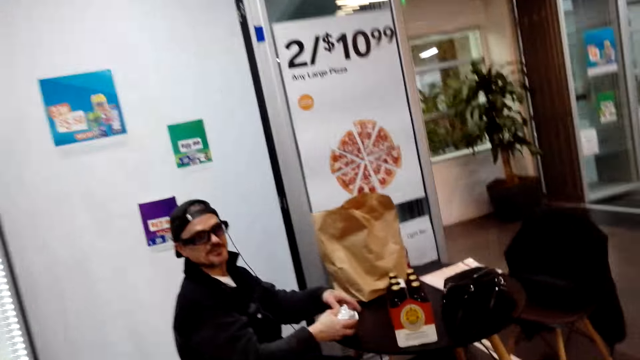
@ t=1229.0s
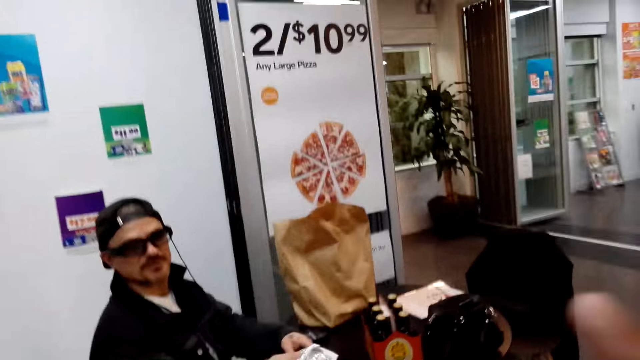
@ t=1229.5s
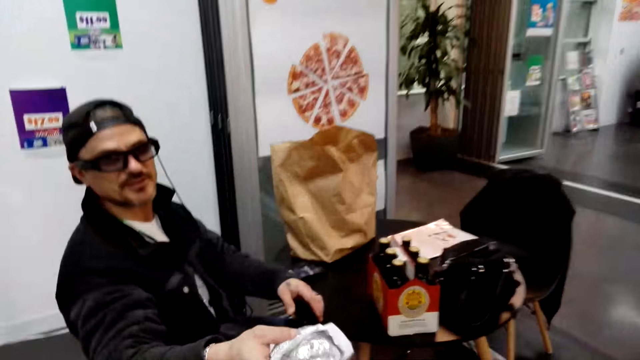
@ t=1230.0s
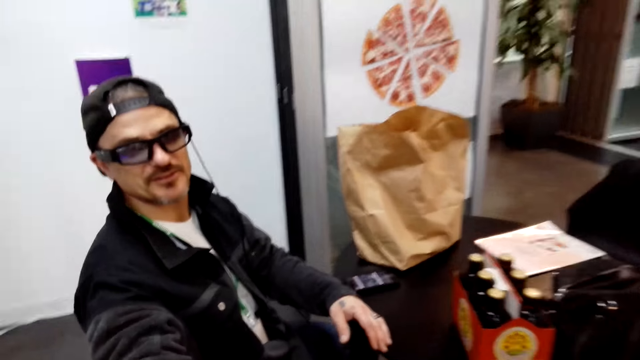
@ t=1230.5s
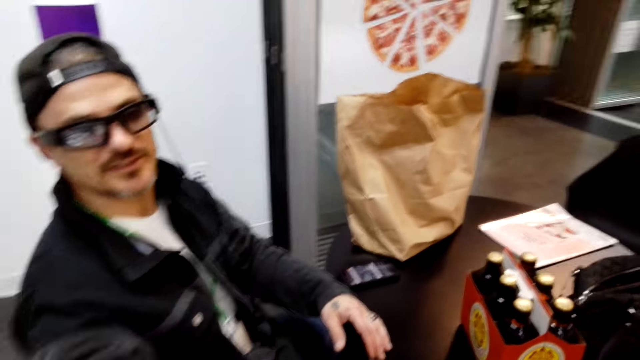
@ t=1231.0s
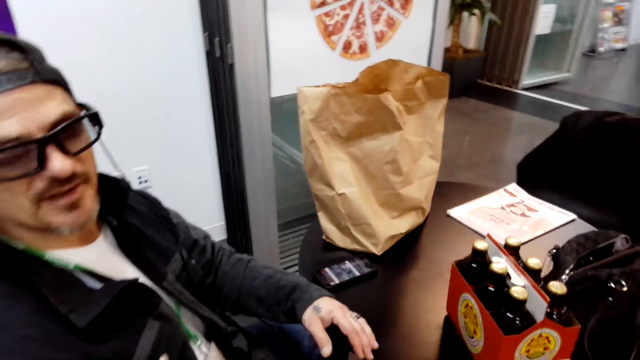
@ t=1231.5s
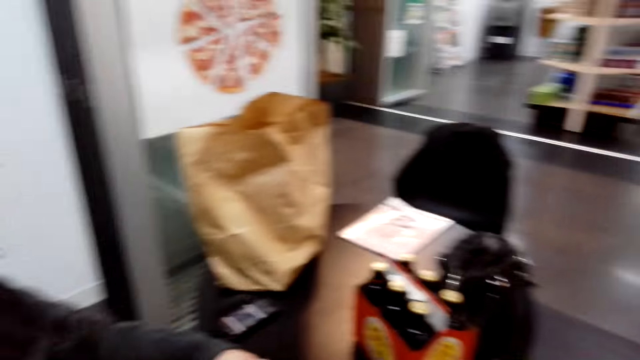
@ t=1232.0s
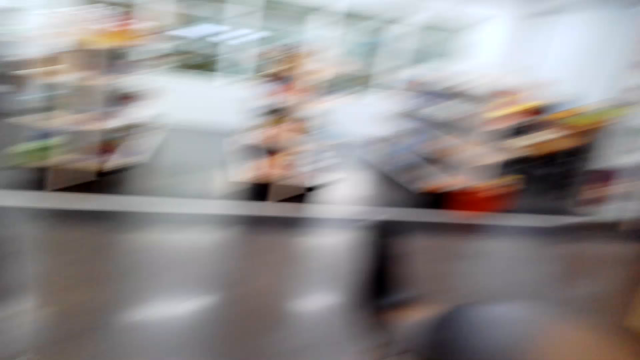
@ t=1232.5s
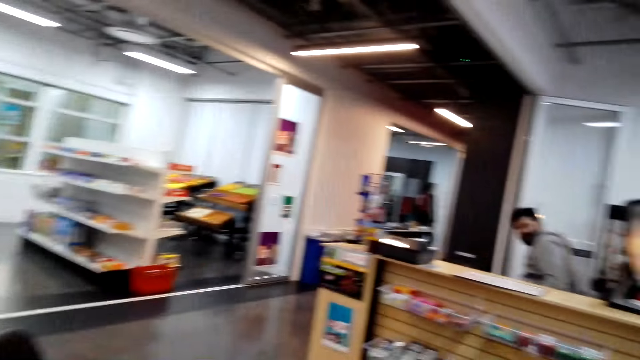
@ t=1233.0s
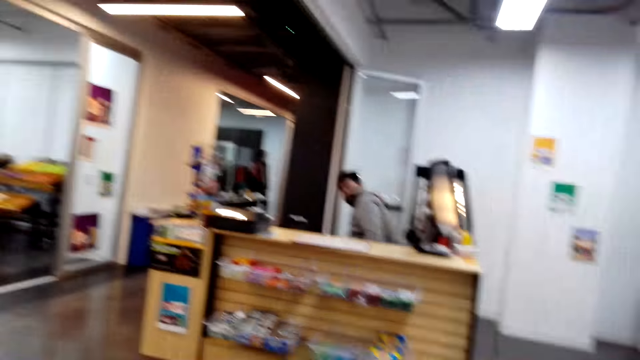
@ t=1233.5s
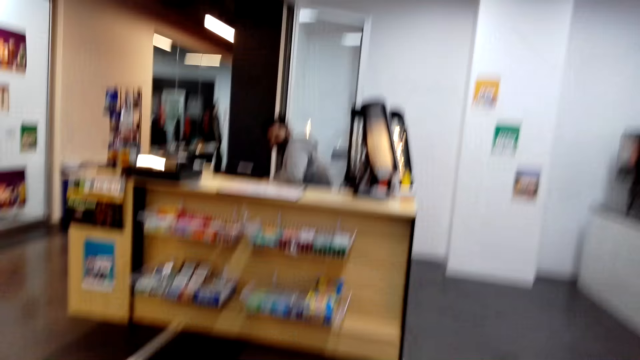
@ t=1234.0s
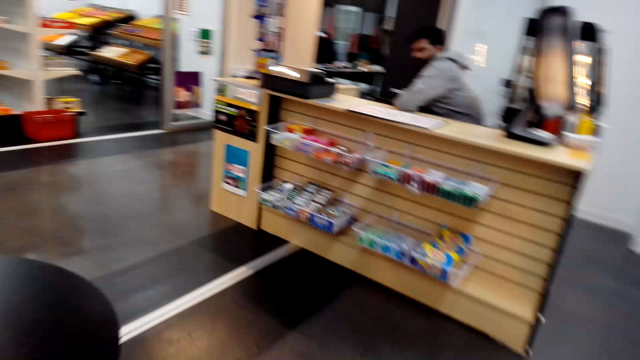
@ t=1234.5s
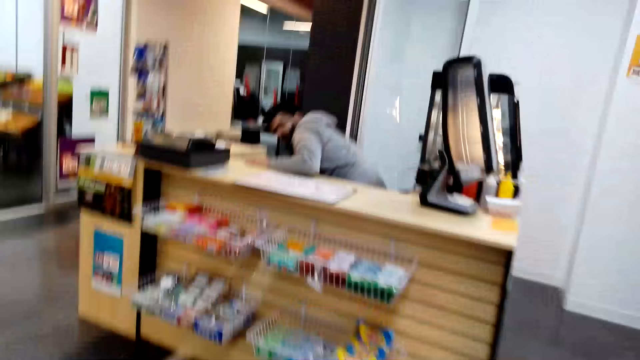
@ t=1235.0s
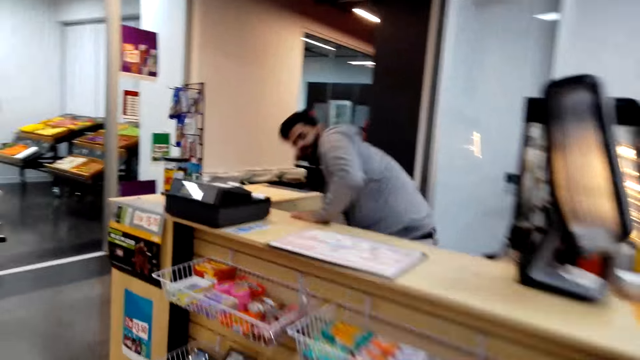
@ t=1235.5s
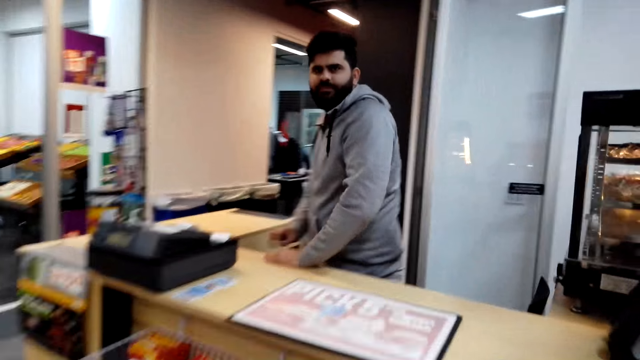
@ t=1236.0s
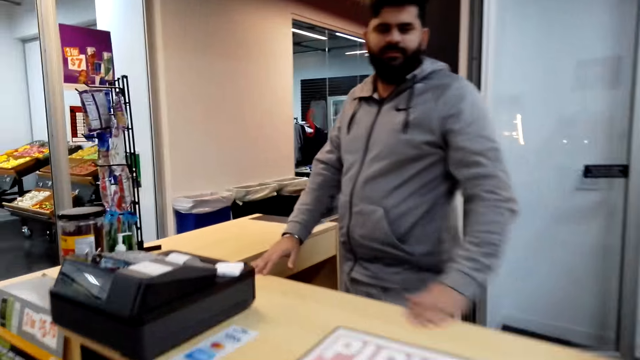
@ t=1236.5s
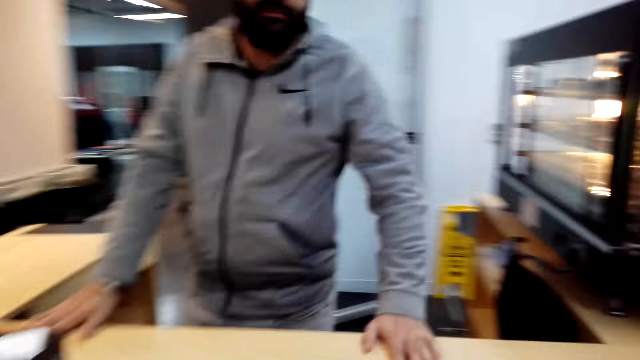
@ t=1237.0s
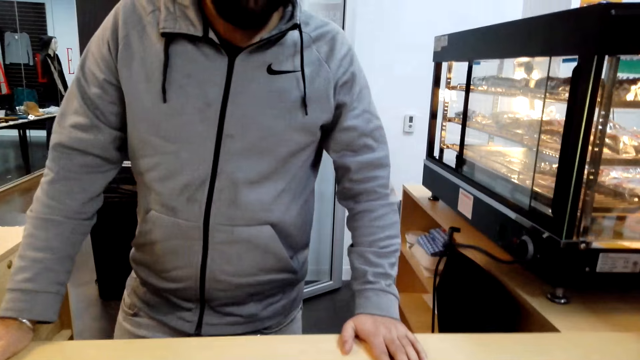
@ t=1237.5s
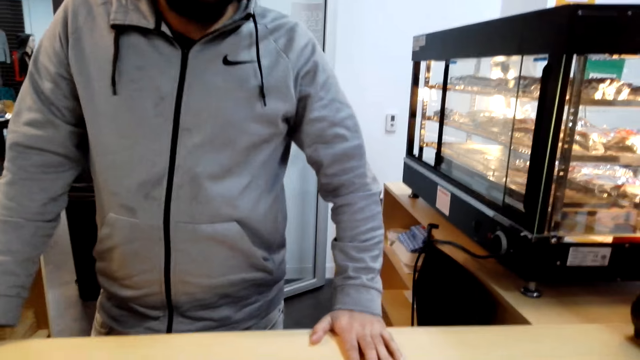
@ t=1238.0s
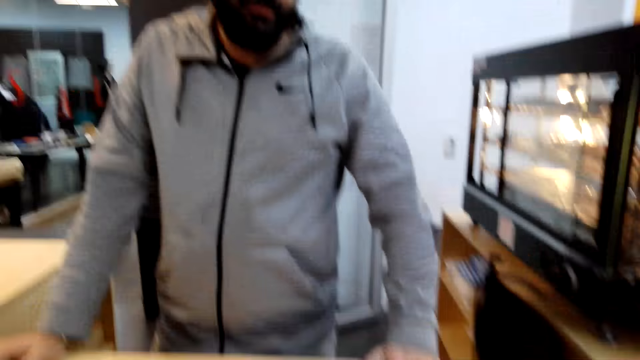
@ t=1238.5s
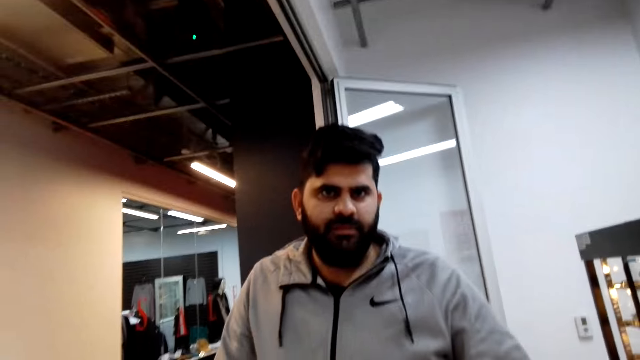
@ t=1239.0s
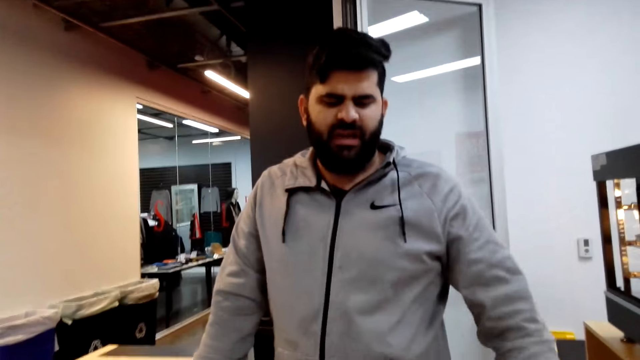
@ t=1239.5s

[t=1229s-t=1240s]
The camera wearer talks to a man. They take the snack from the man. They walk around. They speak to another man.

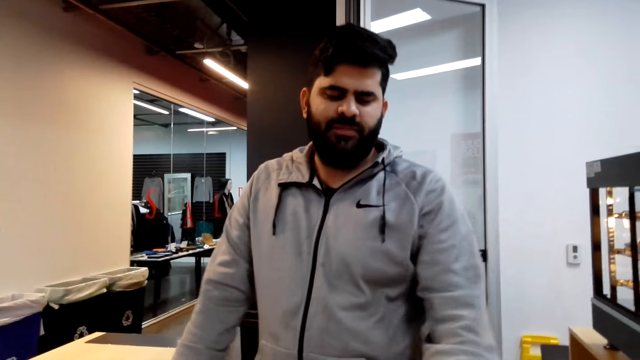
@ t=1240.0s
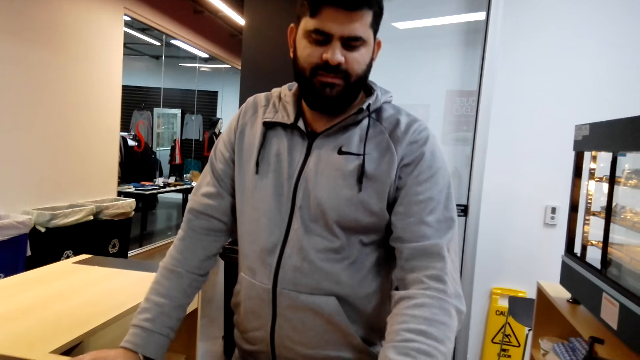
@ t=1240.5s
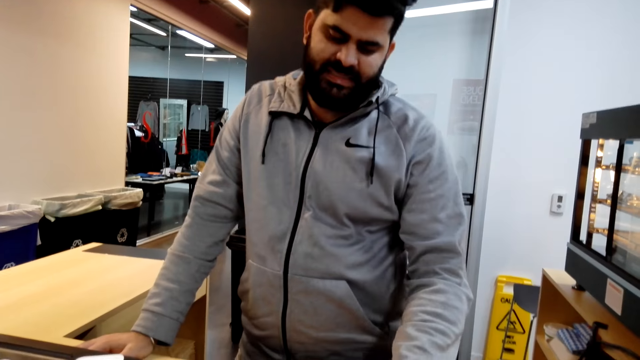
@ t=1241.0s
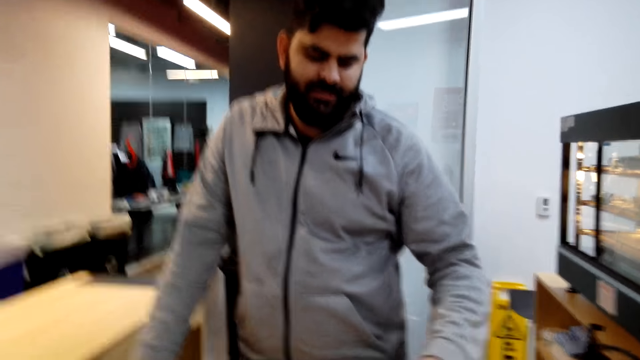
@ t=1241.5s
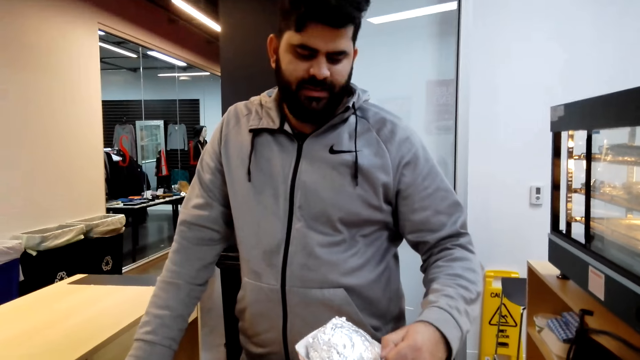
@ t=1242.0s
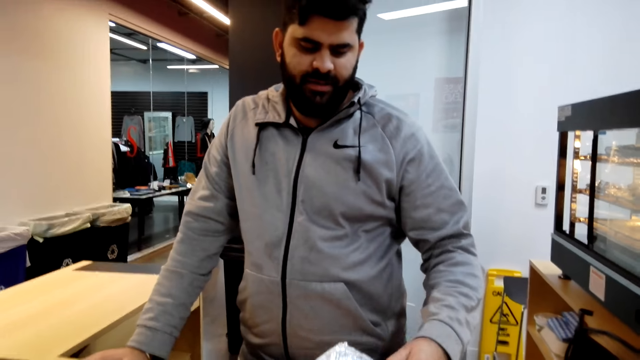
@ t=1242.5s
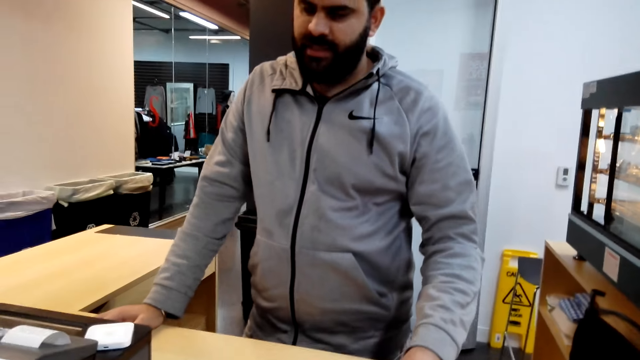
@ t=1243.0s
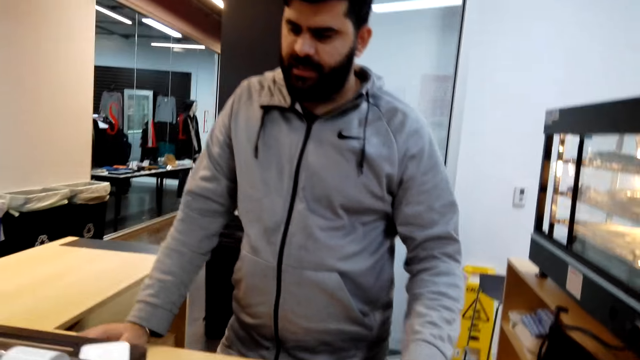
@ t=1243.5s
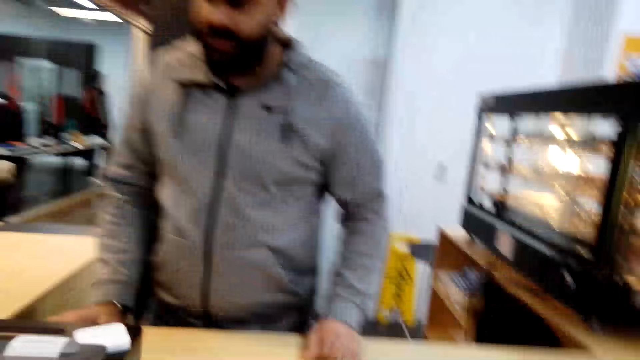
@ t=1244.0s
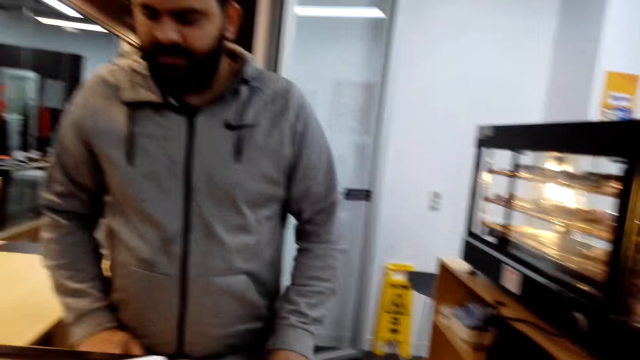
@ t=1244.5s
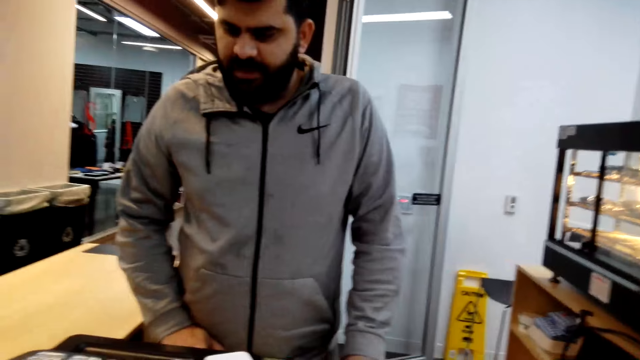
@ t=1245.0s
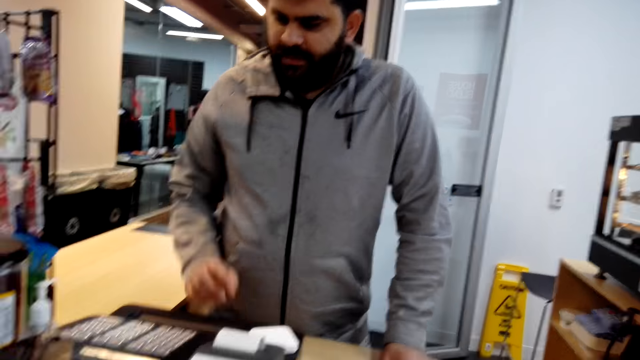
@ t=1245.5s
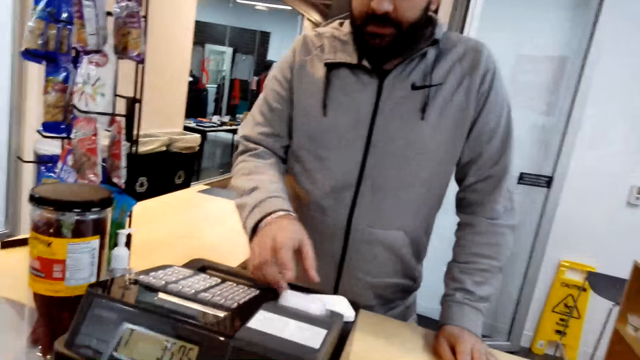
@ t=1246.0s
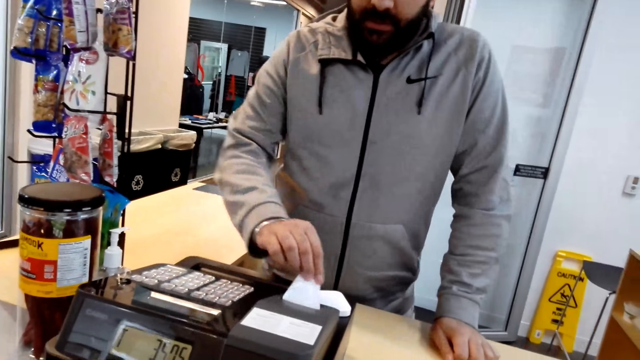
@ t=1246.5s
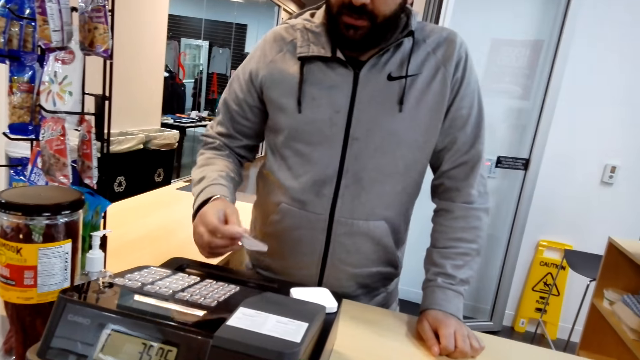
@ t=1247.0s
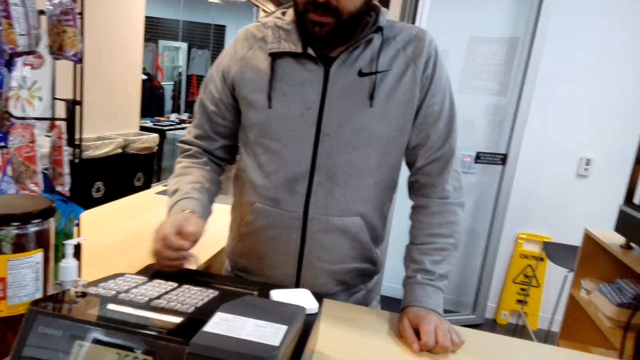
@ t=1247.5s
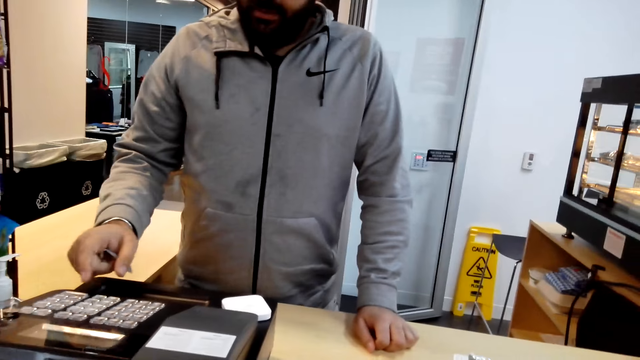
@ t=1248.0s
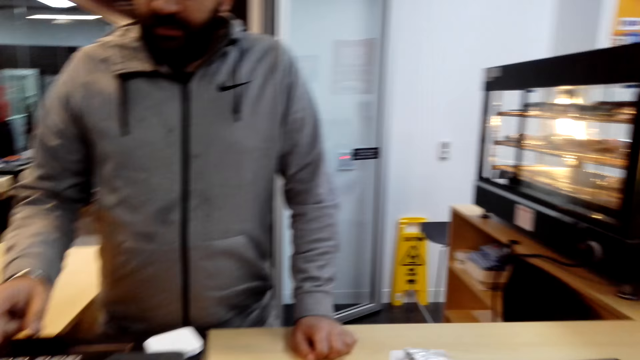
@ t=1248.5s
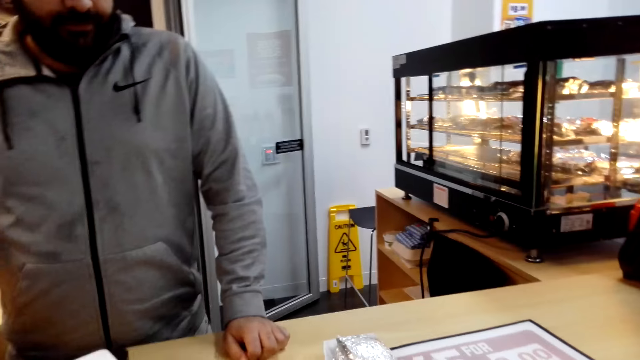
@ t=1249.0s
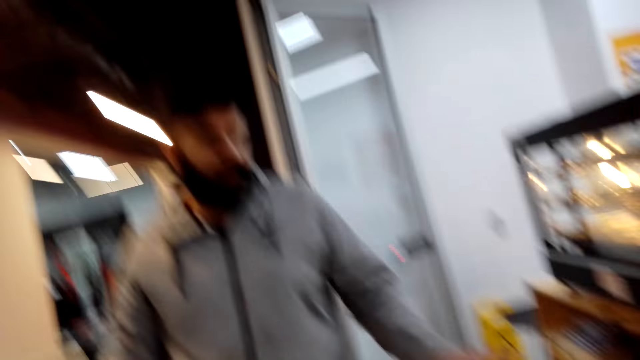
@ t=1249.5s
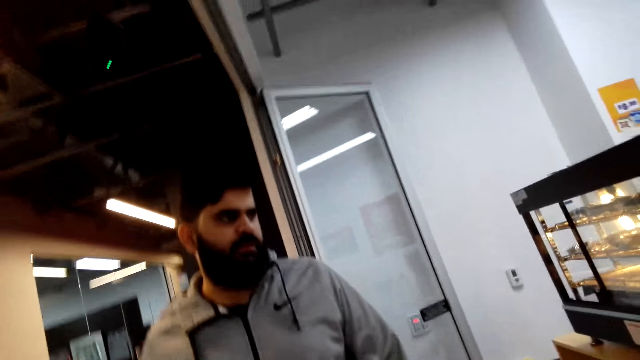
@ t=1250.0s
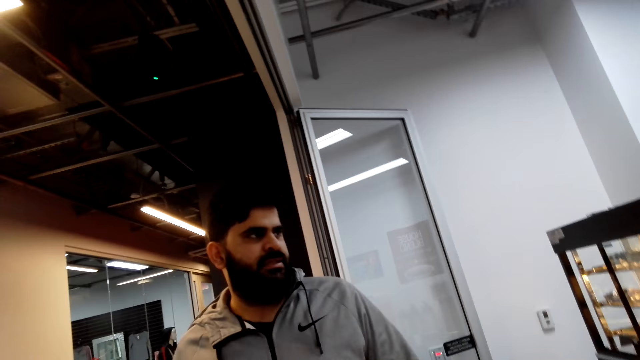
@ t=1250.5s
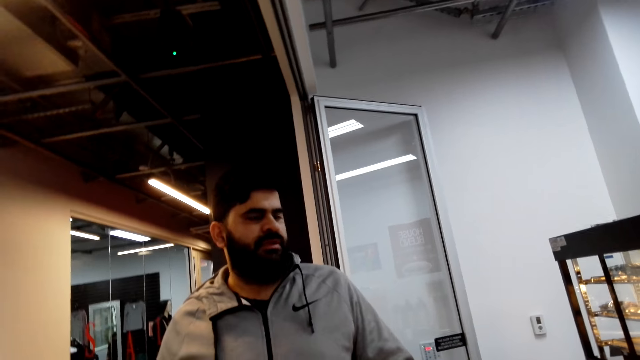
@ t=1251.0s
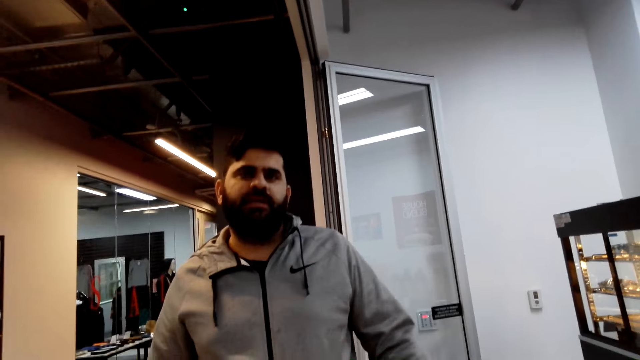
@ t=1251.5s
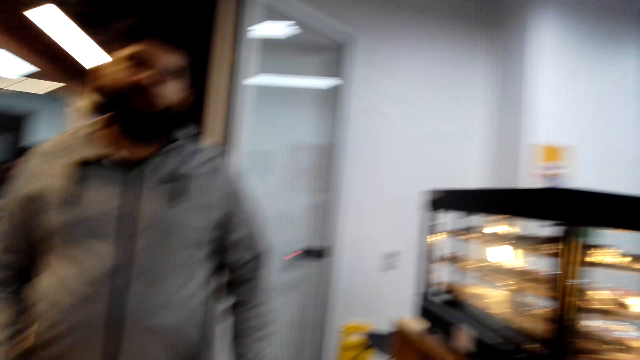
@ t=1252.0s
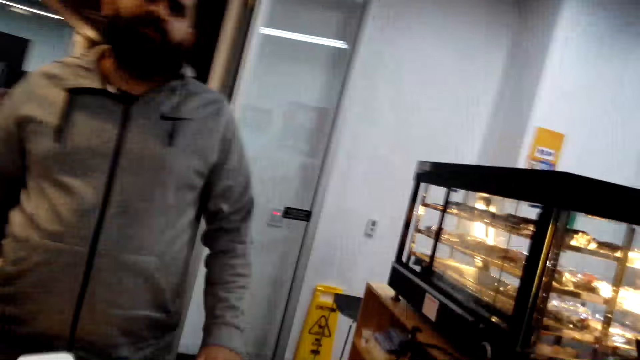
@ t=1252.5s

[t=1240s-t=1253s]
A person takes the burger from the camera wearer. Another person tears the receipt. A man picks the receipt. The camera wearer talks to the man.
